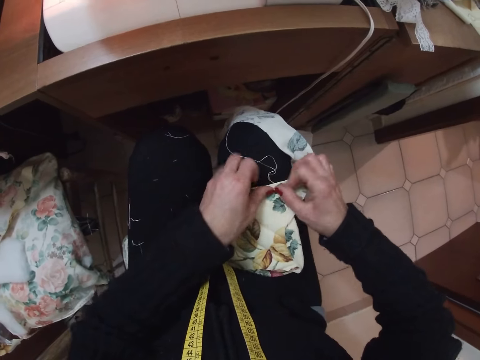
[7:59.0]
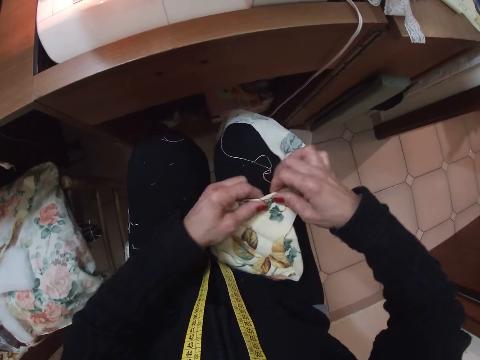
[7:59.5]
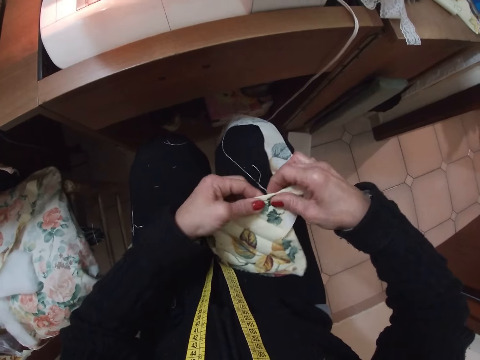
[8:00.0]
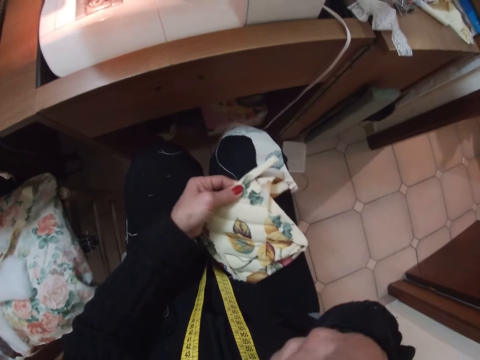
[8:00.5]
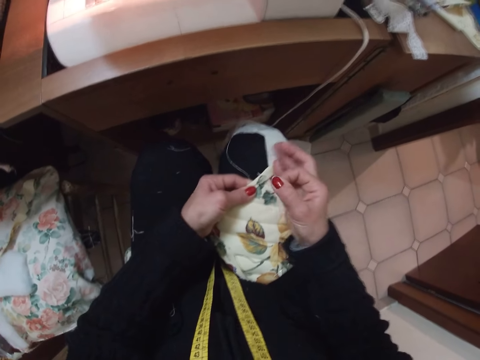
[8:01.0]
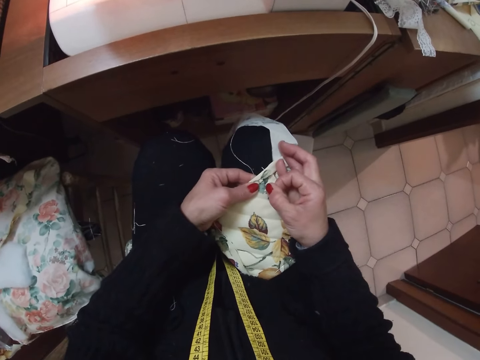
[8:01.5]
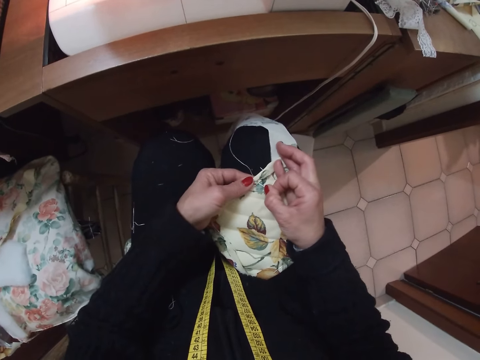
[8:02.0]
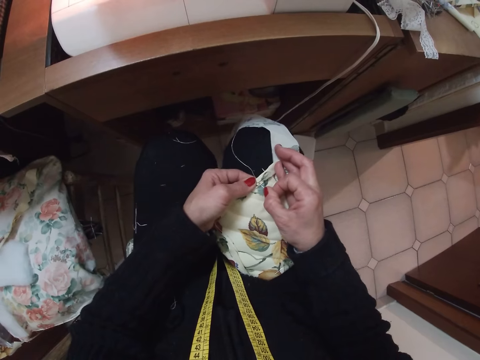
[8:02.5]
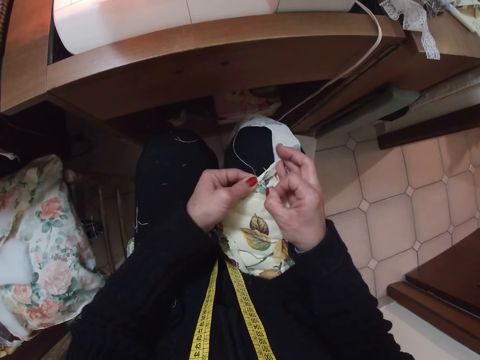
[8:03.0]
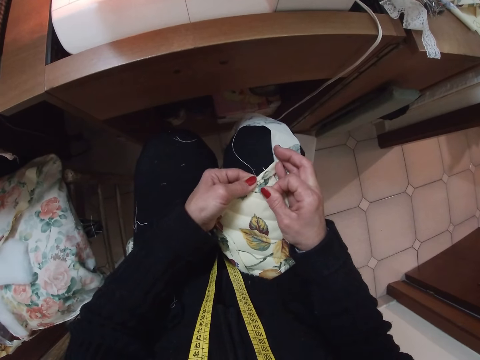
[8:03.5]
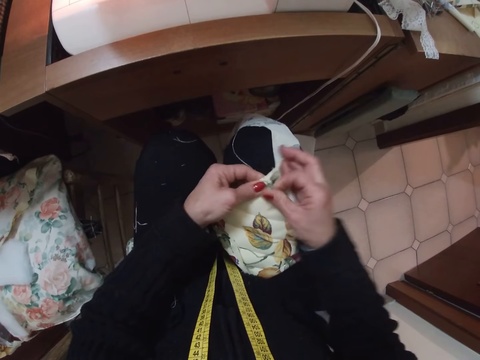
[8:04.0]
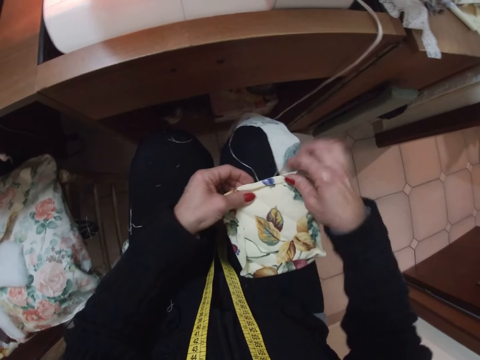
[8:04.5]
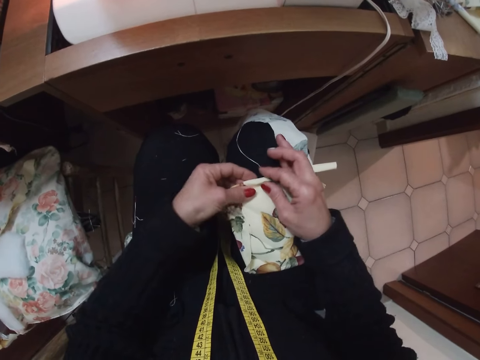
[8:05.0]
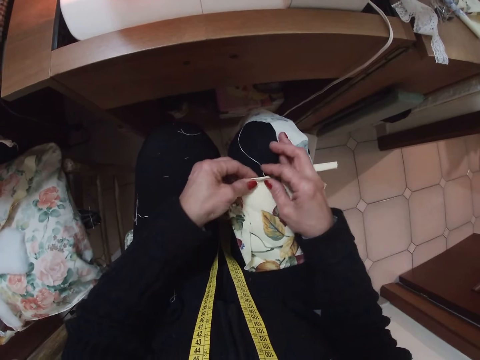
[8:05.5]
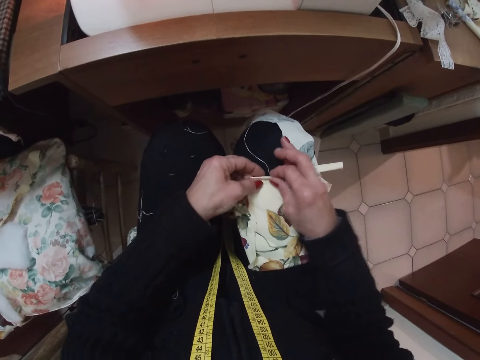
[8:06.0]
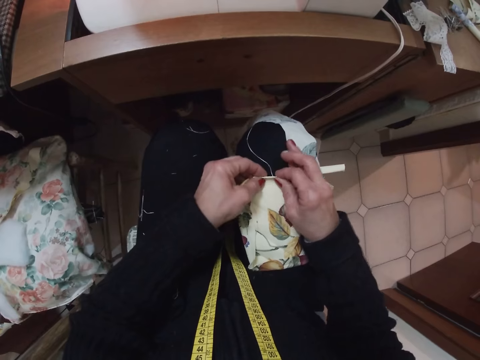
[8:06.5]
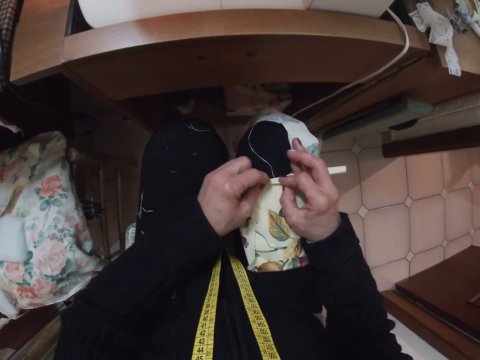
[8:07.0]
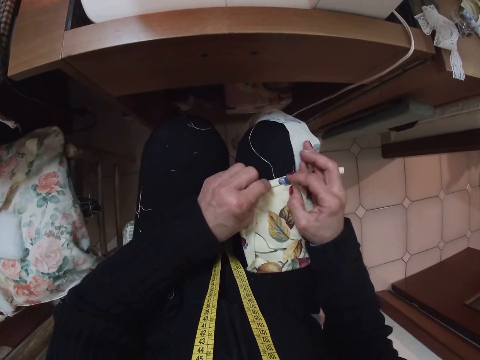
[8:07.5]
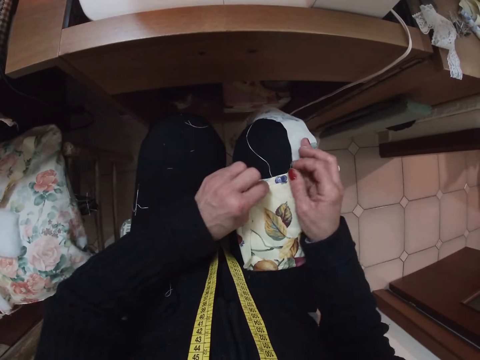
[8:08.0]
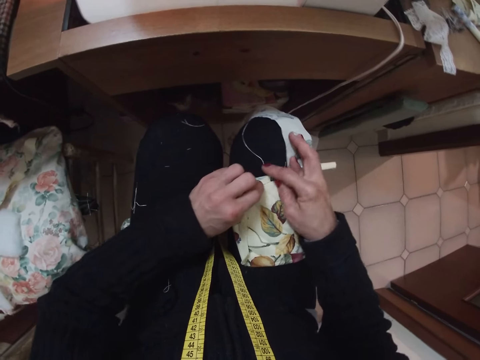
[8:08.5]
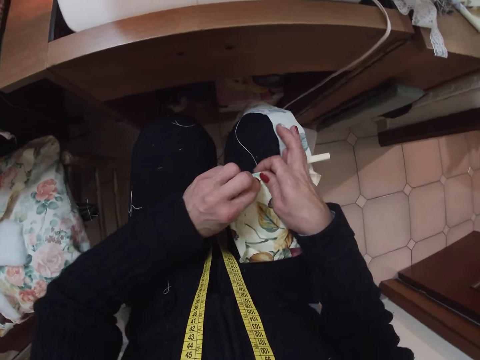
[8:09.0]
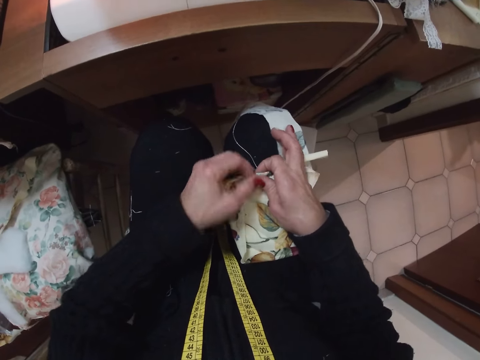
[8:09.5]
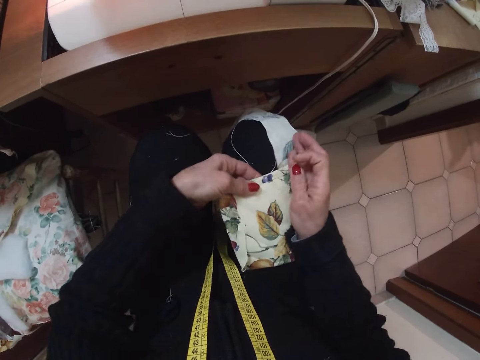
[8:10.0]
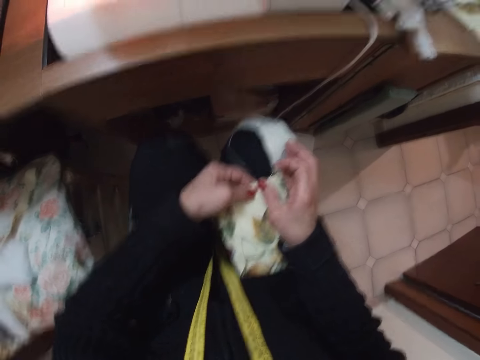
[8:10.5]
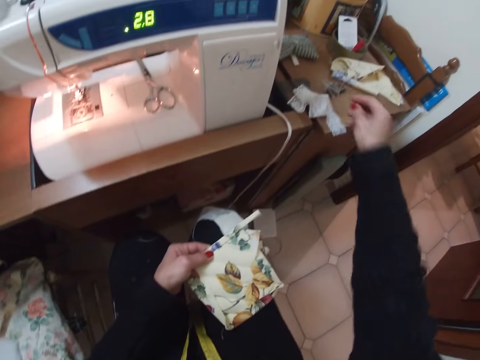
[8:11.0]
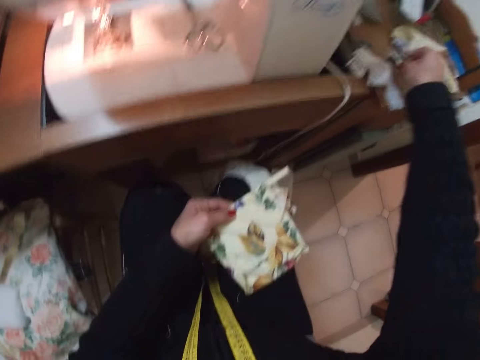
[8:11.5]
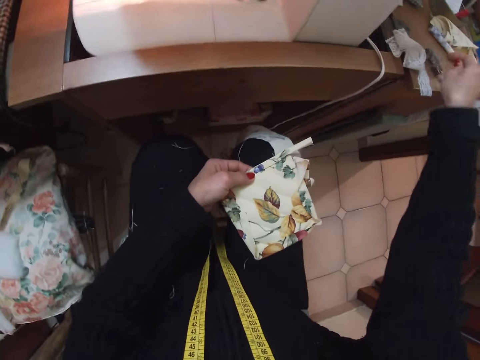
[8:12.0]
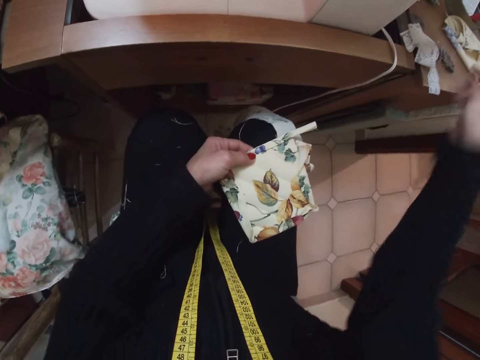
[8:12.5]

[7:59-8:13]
The camera wearer lifts the piece of cloth. She picks a needle from her mouth with her right hand. She passes the piece of cloth to the left hand. She fixes the needle on the cloth with her right hand. She adjusts the cloth with both hands. She folds the piece of cloth. She passes the piece of cloth to the left hand, moves the piece of cloth and picks a needle from the table with her right hand.

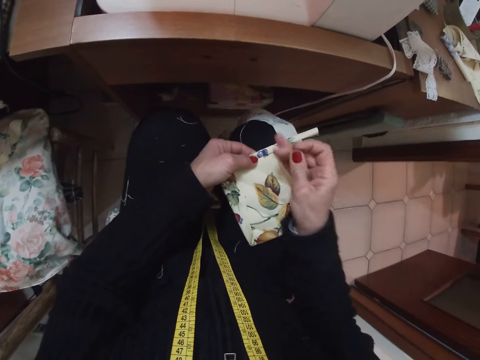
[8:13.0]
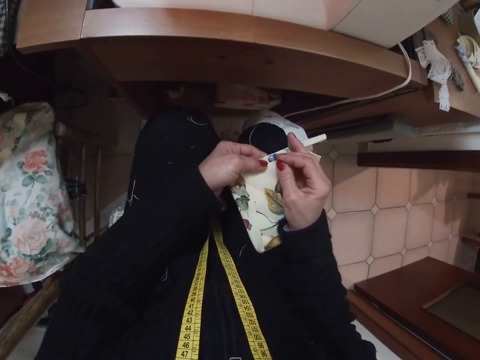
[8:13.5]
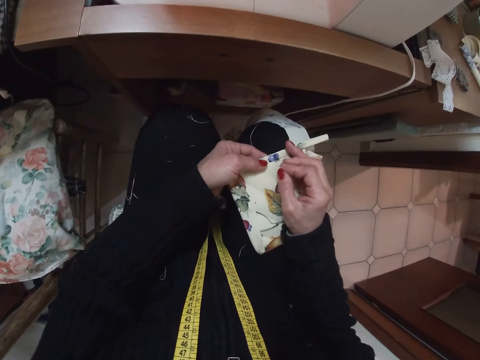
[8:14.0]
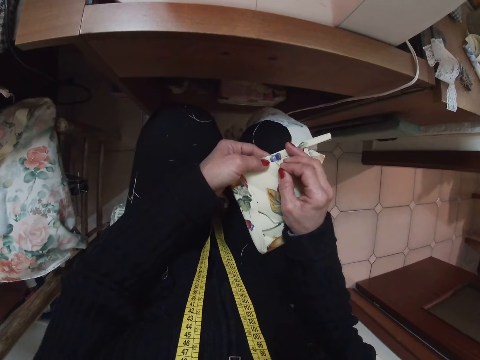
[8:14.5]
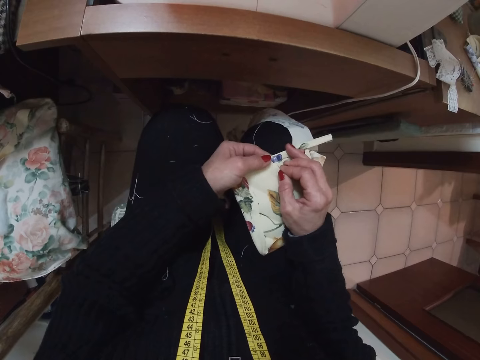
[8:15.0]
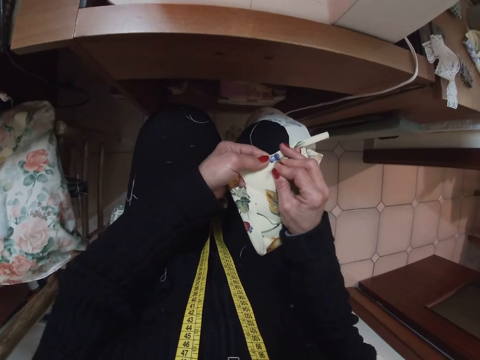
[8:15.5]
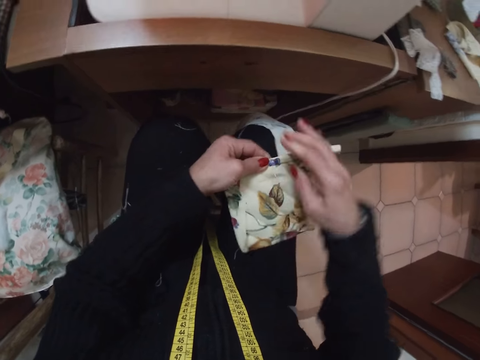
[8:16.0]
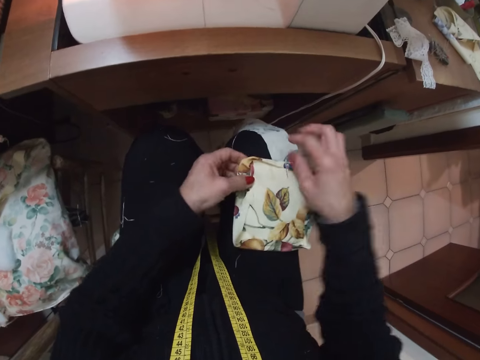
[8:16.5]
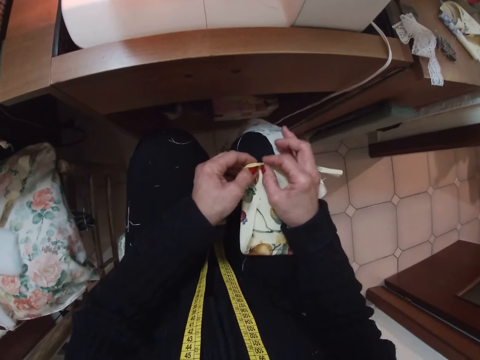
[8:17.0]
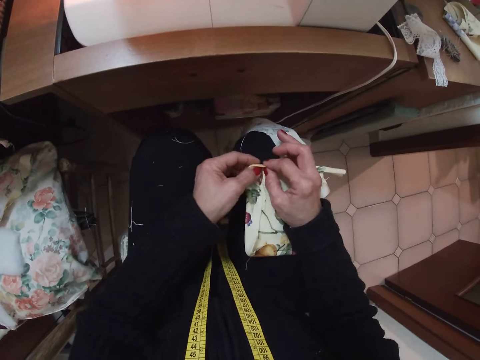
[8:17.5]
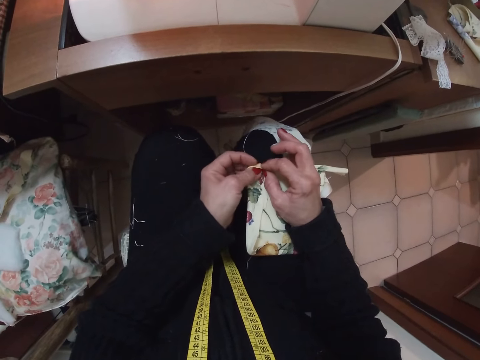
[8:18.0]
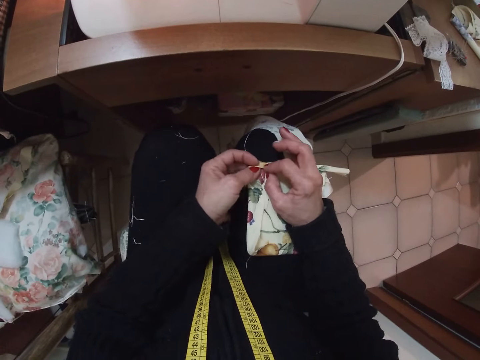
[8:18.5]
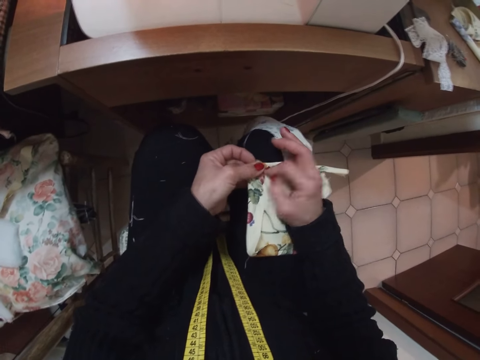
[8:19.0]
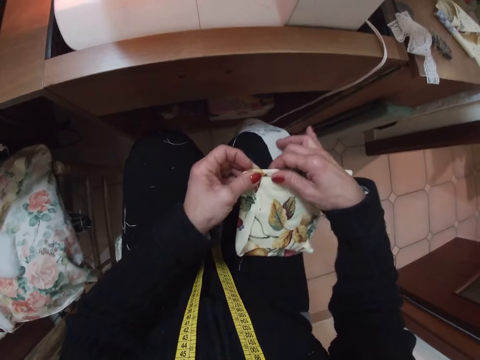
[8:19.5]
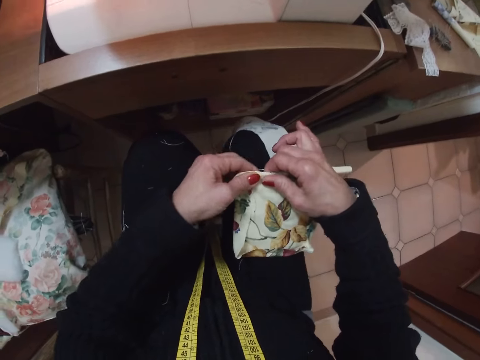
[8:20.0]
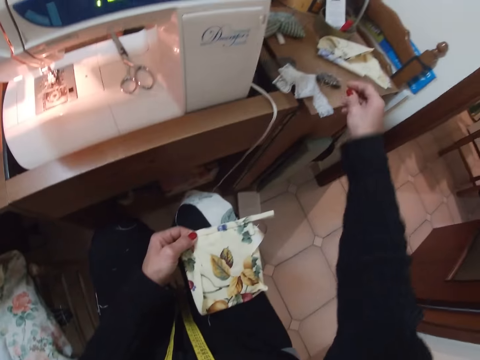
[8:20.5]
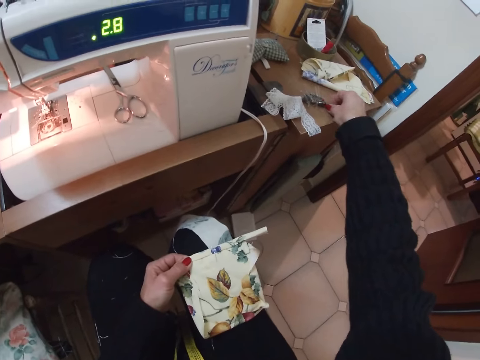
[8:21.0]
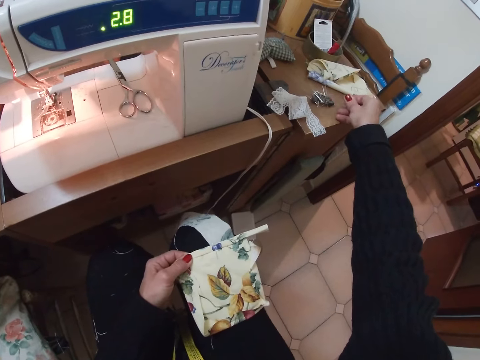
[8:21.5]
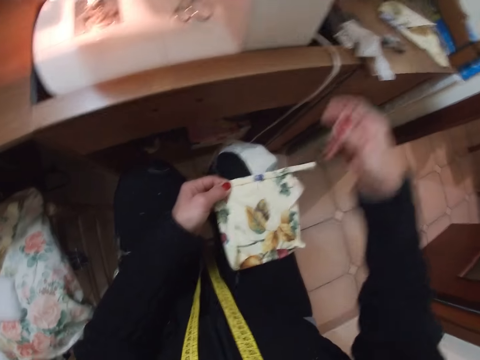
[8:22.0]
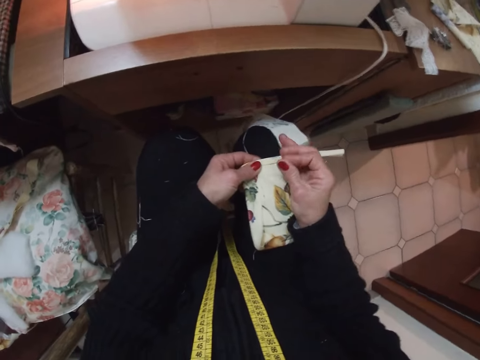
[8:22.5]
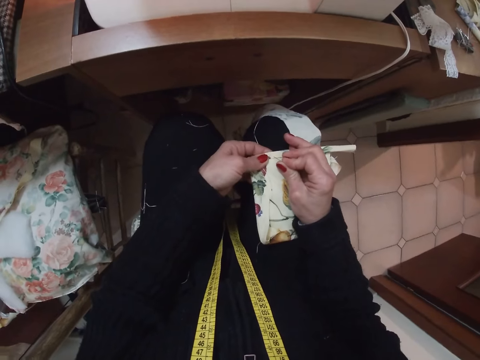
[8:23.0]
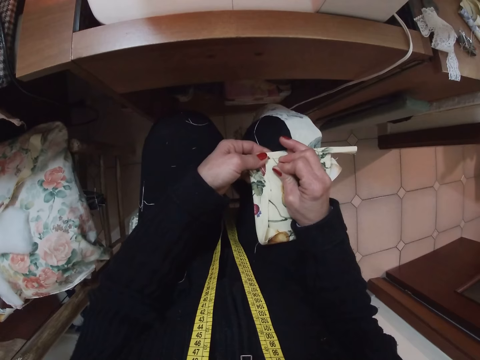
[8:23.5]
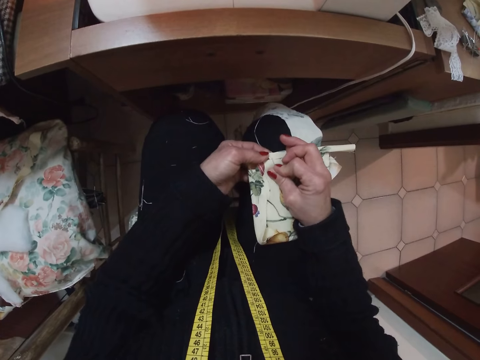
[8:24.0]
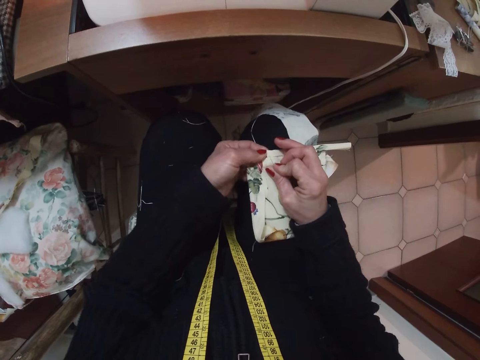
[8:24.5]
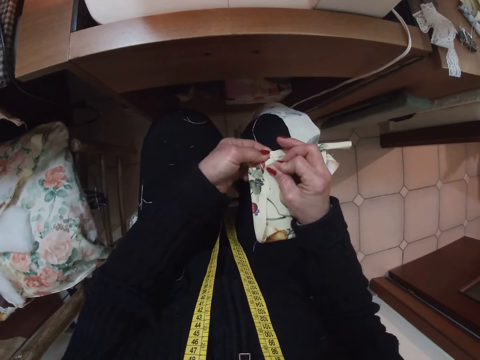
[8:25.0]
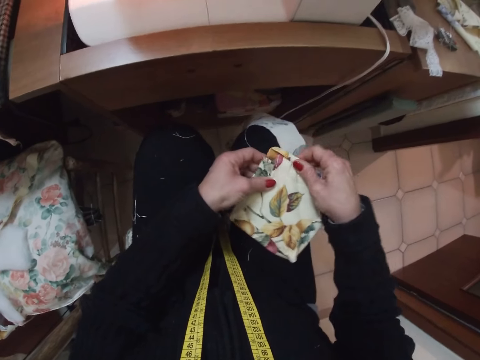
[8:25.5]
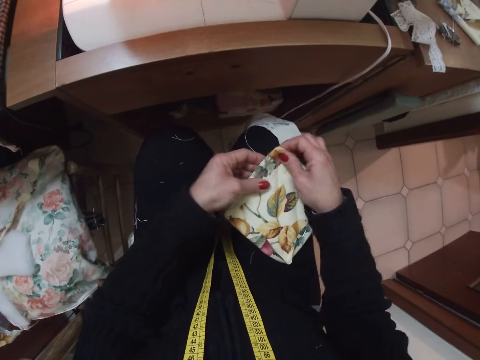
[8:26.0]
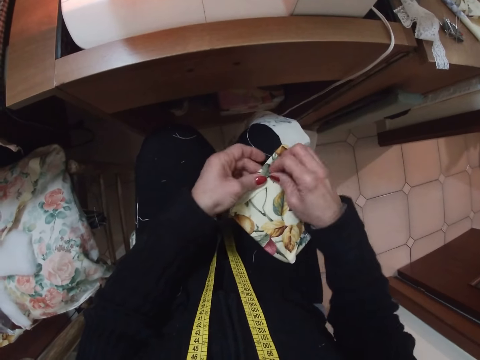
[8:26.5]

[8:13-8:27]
The camera wearer fixes the needle on the cloth with her right hand. She turns the piece of cloth. She adjusts the cloth with both hands. She folds the piece of cloth and lifts the piece of cloth. She picks a needle from the table with her right hand. She fixes the needle on the cloth with her right hand. She turns the piece of cloth. She adjusts the cloth with both hands.
